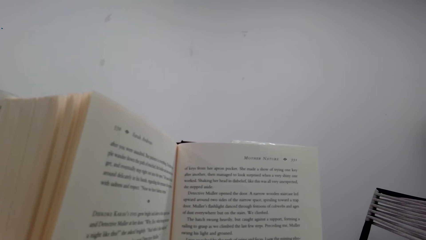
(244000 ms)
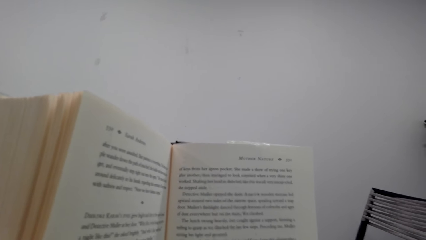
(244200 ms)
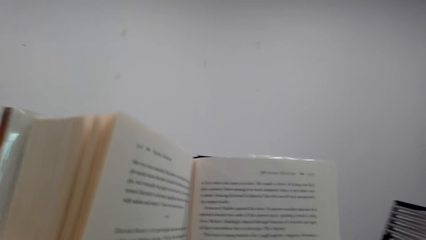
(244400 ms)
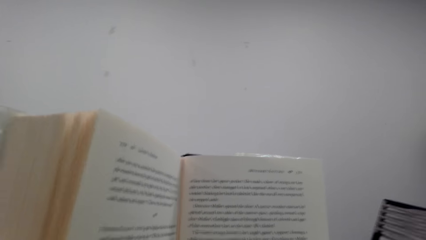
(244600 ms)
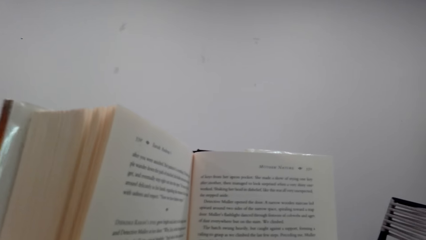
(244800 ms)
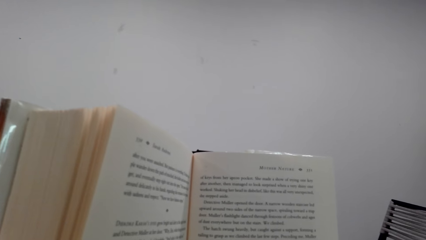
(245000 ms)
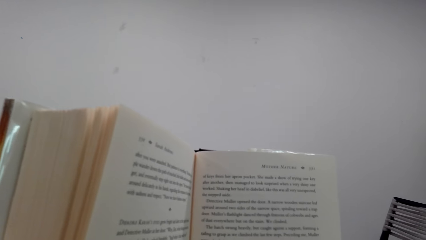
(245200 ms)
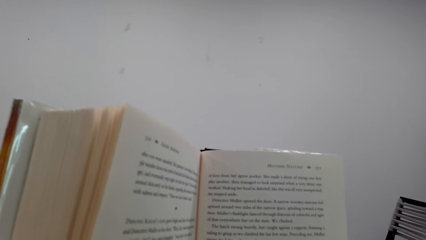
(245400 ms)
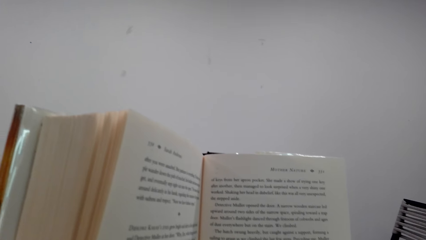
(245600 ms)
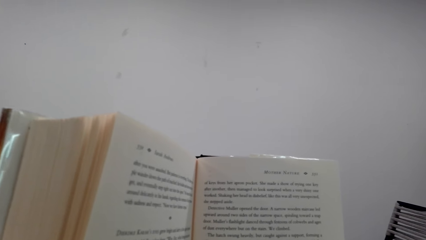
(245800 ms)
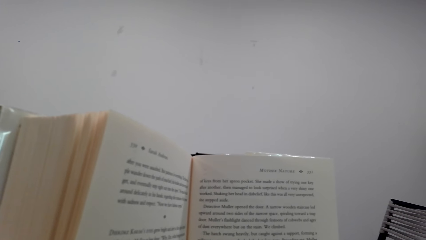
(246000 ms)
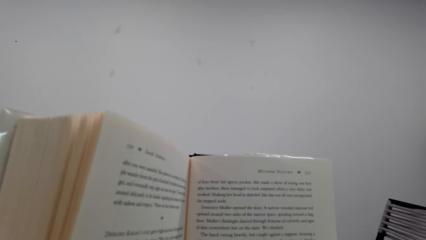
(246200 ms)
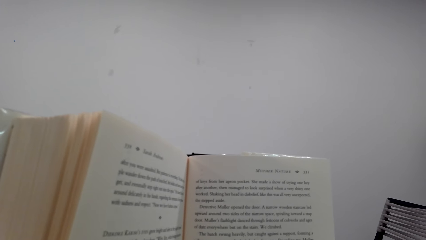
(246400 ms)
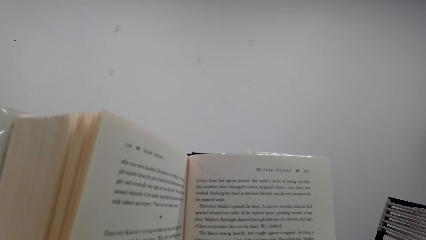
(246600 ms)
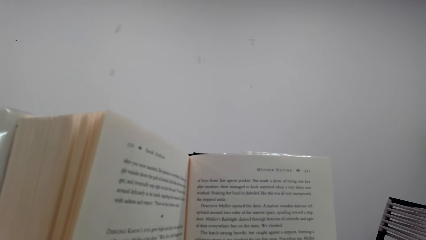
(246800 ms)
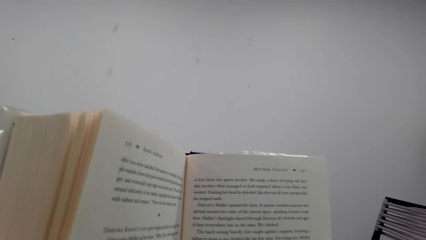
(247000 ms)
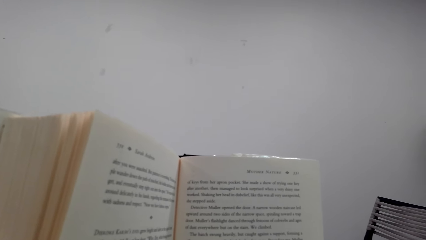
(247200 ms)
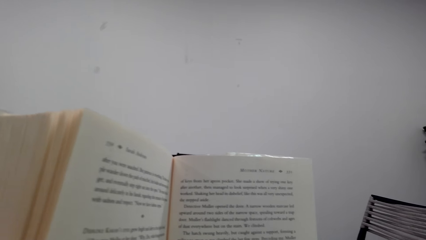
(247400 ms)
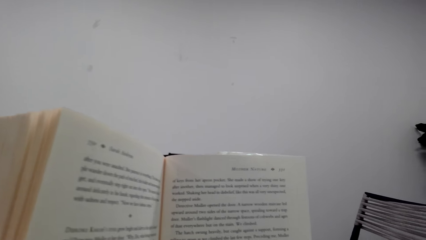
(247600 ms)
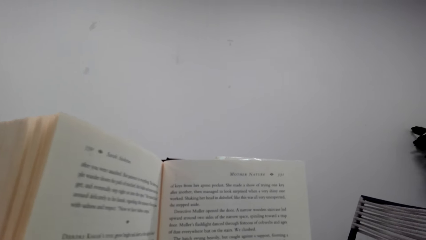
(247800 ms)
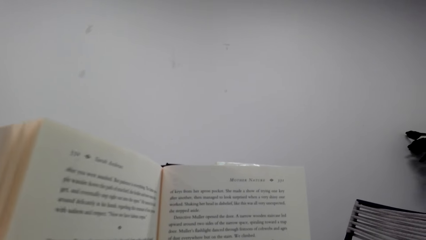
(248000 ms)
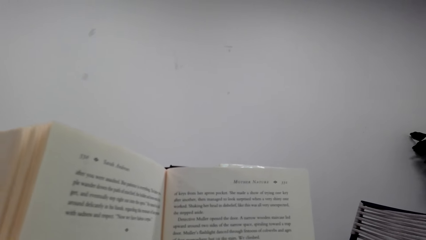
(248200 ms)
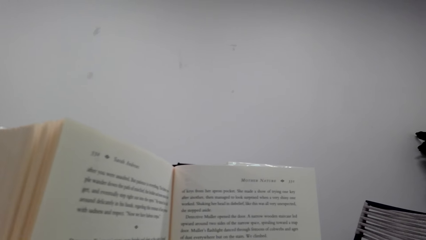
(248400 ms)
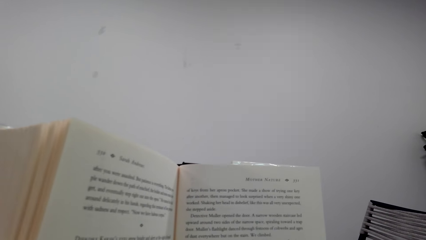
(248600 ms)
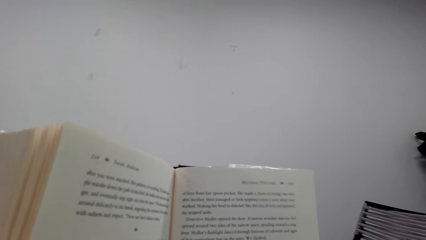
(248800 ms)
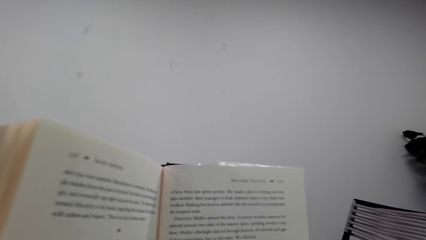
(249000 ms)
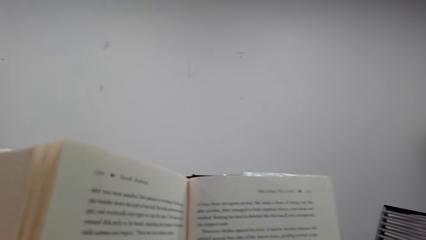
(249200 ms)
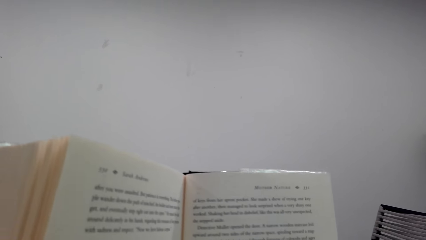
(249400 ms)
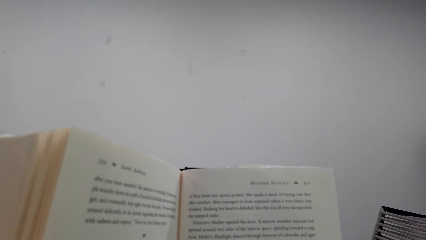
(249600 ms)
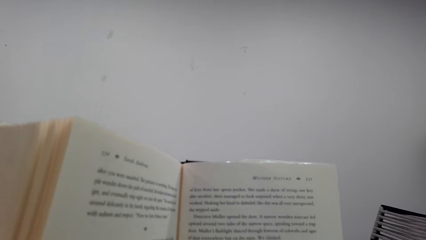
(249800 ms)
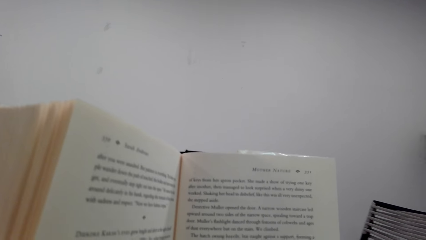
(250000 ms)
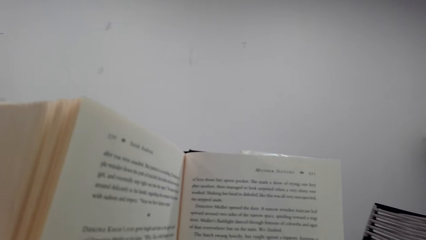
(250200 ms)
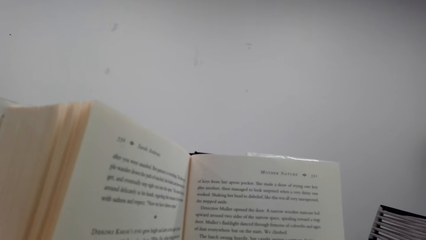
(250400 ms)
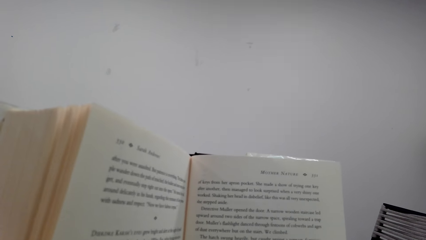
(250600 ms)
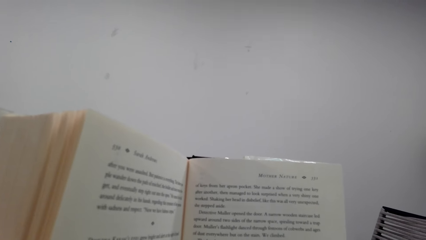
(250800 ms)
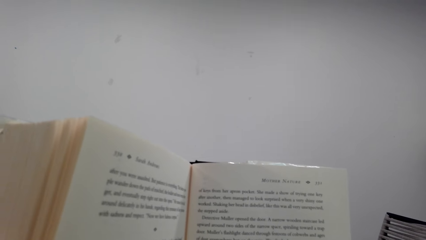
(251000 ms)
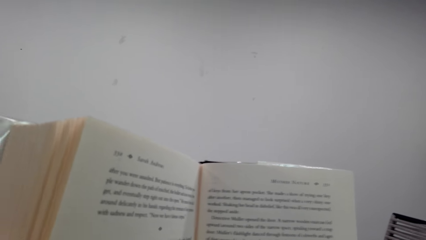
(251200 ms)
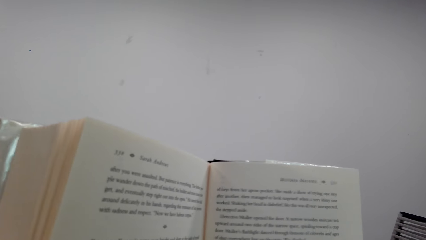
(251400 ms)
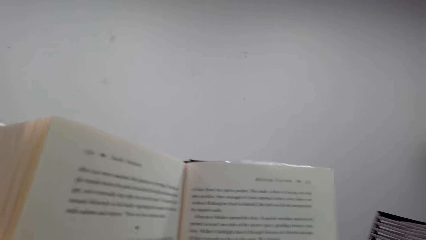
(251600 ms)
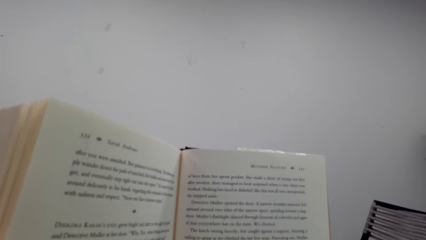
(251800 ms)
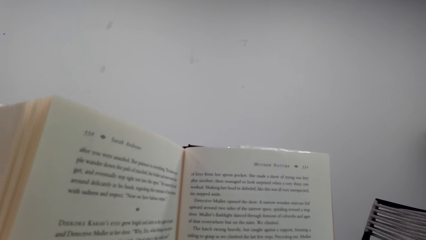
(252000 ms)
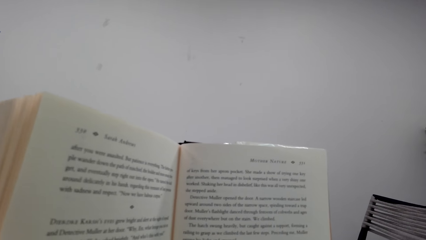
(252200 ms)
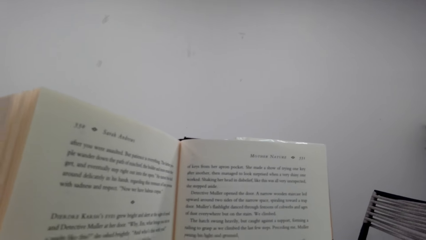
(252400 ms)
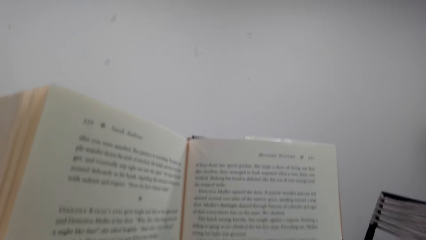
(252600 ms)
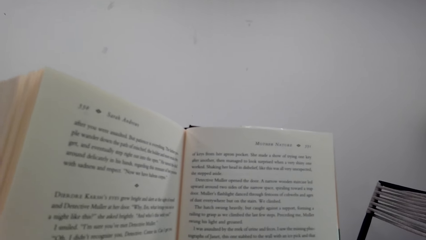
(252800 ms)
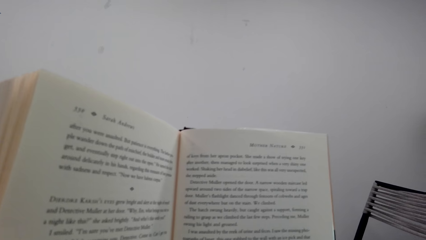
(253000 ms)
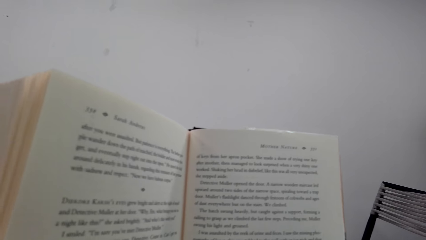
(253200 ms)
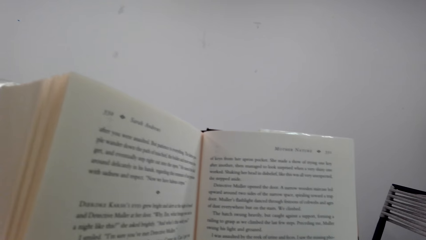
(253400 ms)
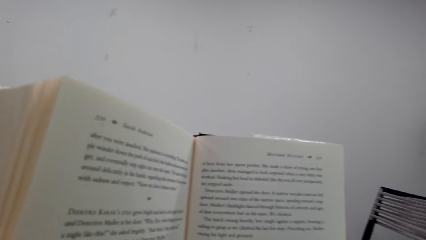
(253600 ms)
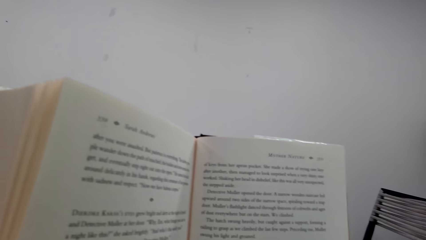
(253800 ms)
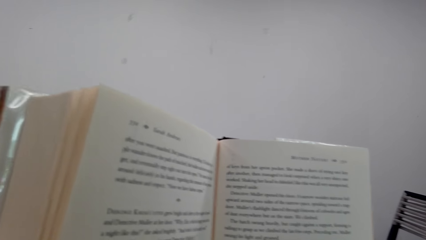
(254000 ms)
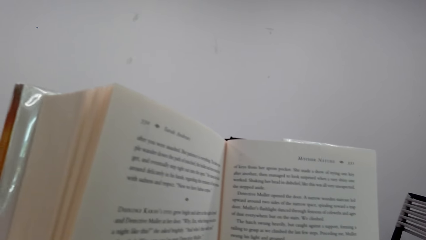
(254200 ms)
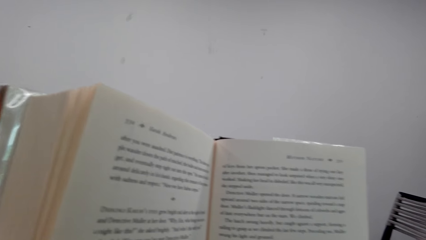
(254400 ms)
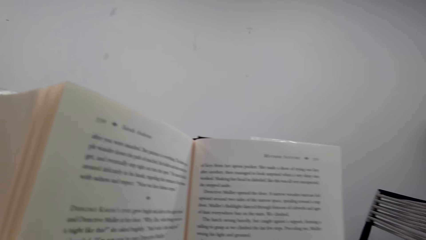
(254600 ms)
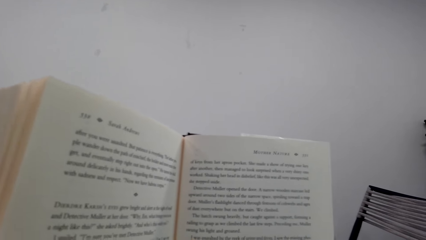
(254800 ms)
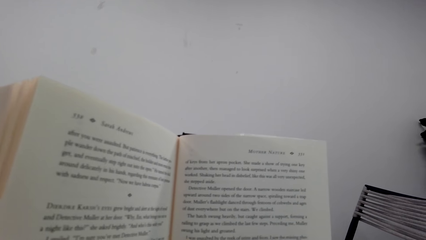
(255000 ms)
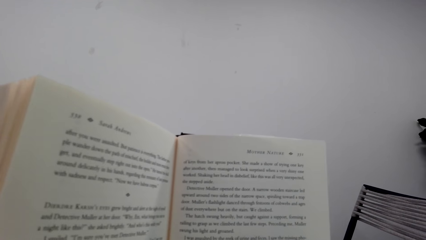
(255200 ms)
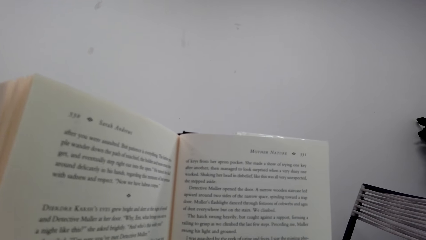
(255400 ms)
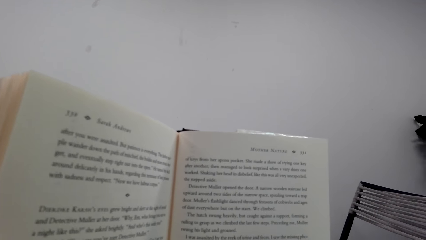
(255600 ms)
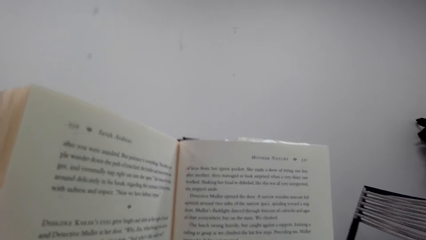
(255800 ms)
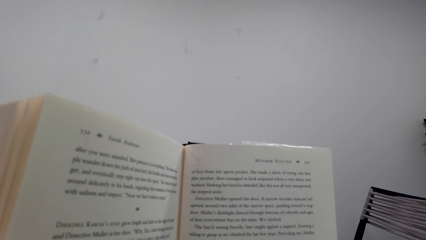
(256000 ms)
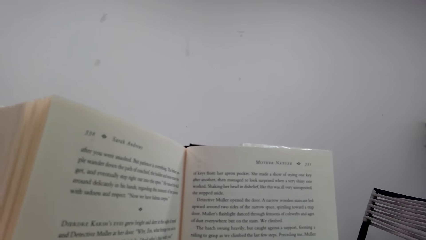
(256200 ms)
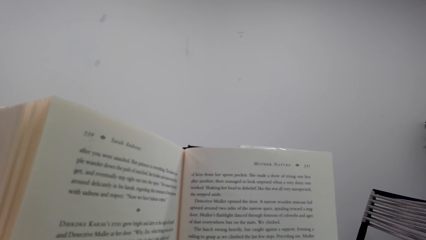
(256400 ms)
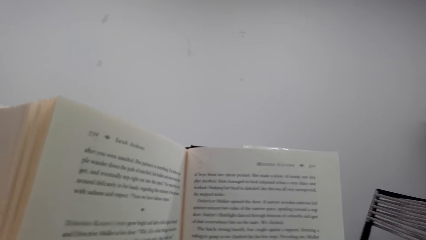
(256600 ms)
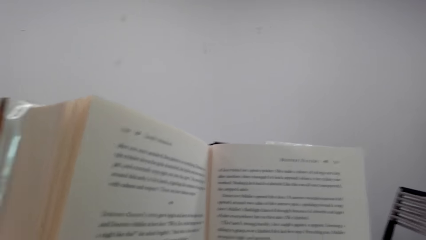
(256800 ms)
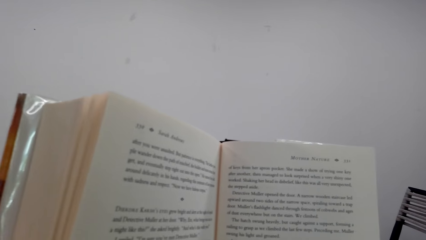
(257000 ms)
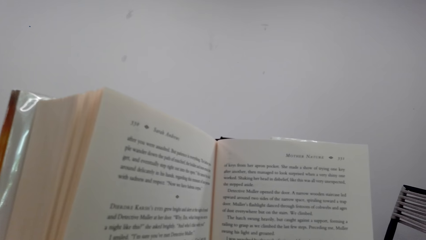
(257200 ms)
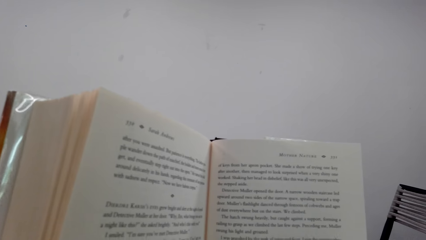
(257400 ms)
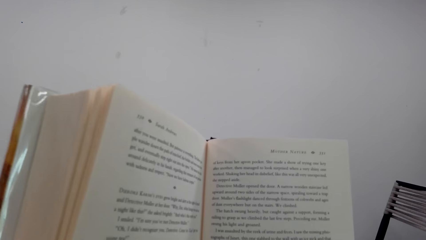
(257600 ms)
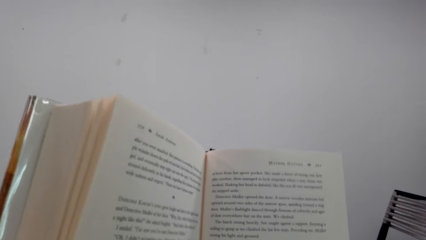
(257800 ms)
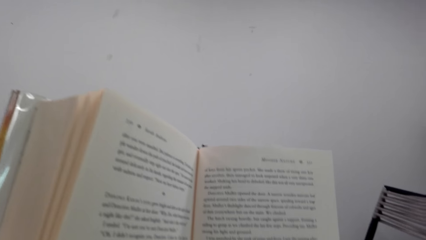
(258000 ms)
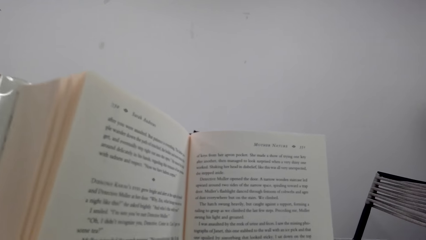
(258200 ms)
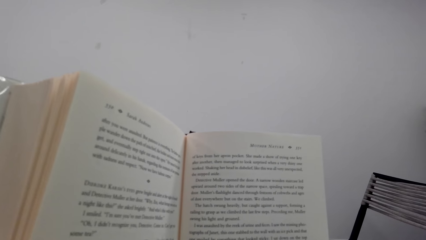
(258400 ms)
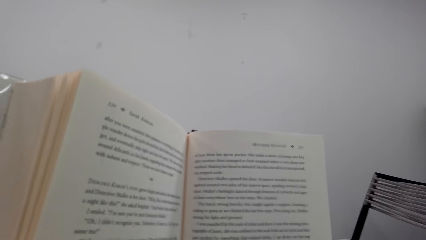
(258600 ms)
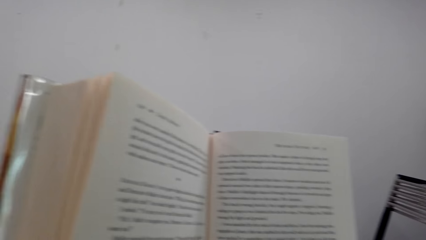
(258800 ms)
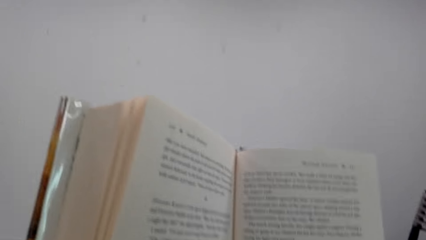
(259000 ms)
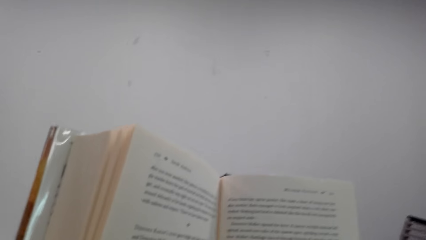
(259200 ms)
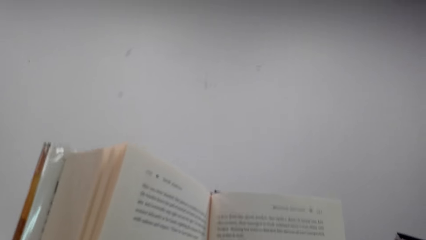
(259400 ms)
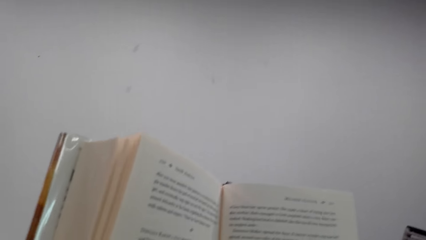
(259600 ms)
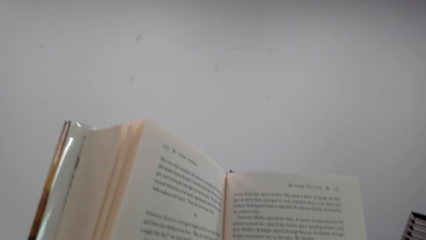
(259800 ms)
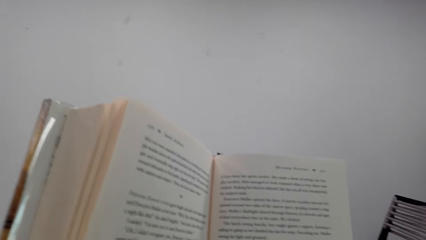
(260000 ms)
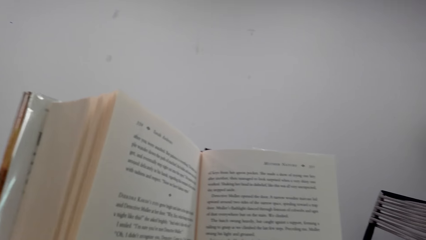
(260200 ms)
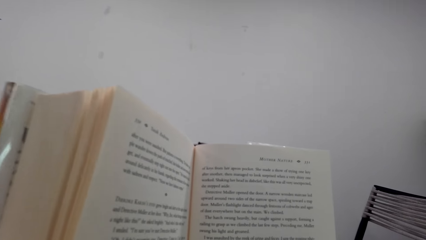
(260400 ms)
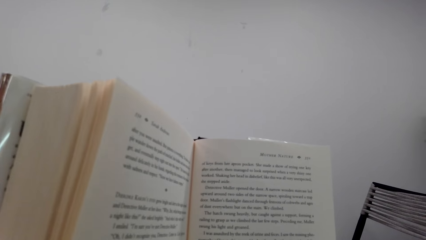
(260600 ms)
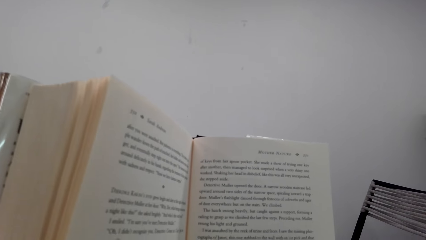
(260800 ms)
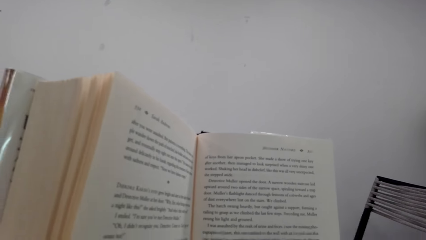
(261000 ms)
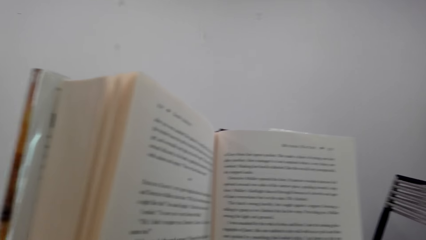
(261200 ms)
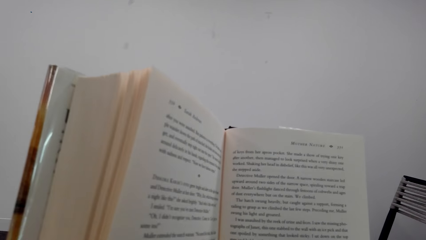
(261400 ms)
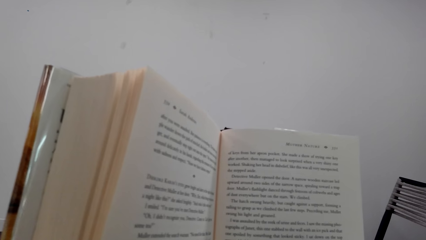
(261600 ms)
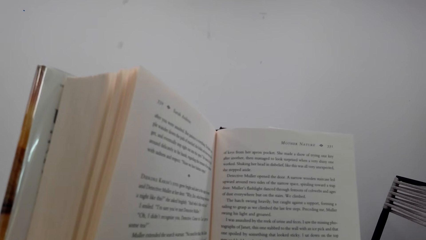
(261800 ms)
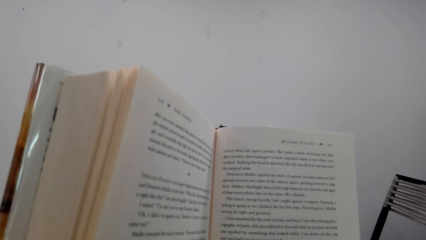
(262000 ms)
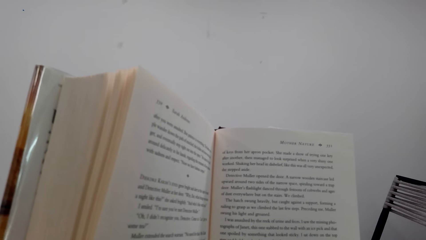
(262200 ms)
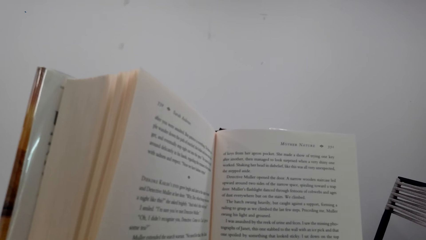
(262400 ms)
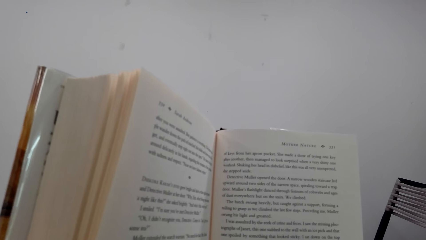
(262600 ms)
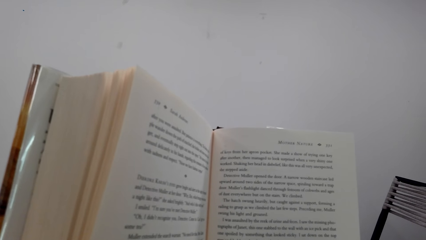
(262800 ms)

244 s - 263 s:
The camera wearer looks around a room. They read a book. They look around the room. They read the book.
